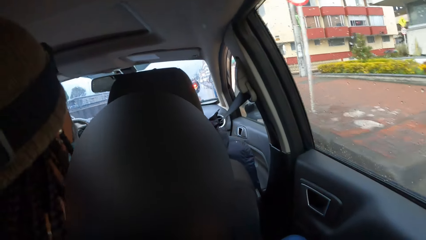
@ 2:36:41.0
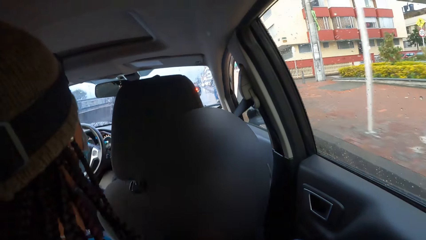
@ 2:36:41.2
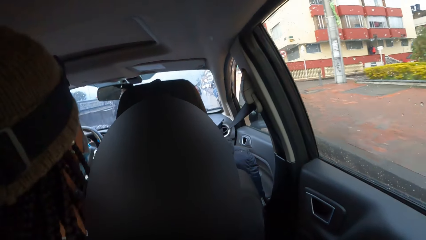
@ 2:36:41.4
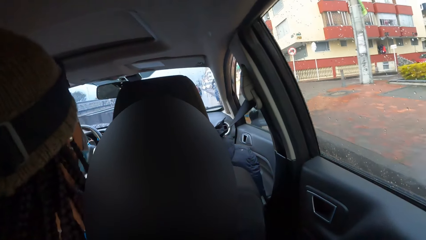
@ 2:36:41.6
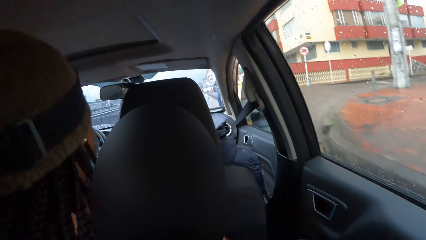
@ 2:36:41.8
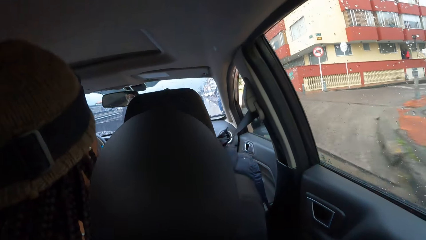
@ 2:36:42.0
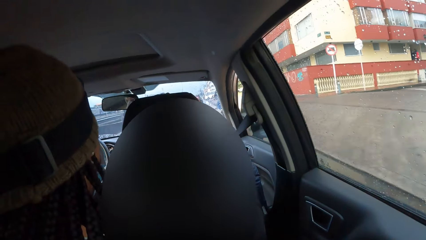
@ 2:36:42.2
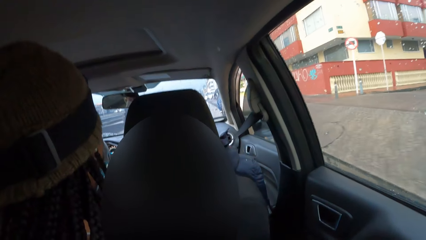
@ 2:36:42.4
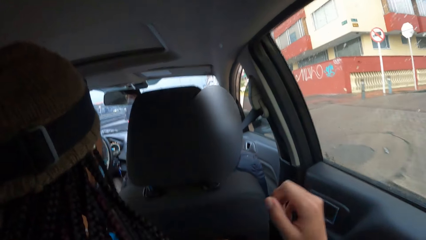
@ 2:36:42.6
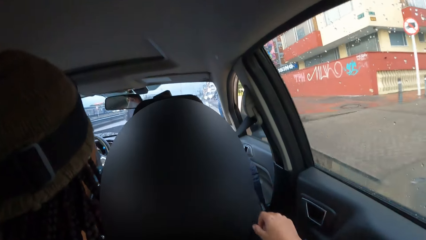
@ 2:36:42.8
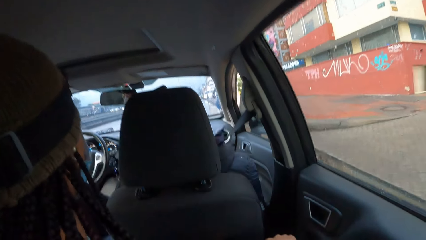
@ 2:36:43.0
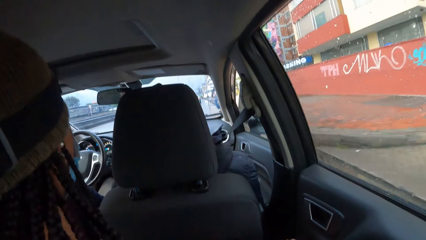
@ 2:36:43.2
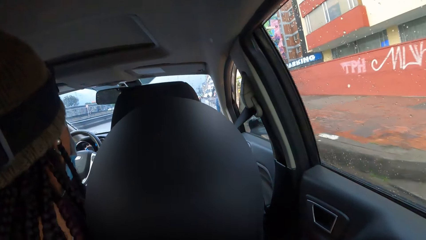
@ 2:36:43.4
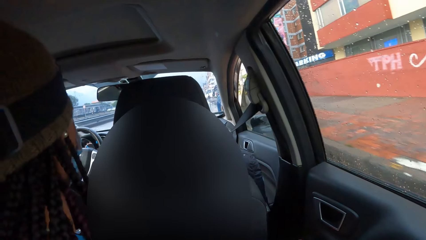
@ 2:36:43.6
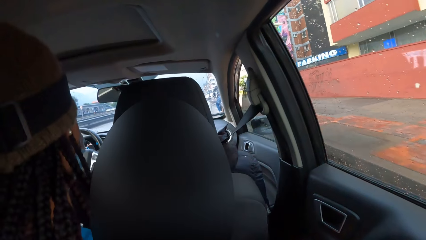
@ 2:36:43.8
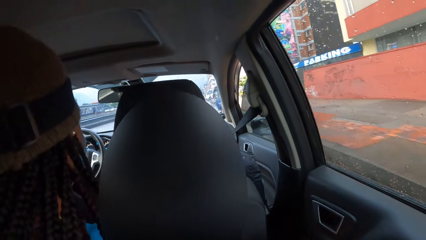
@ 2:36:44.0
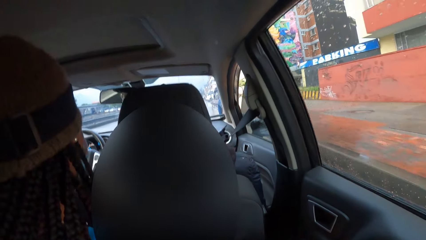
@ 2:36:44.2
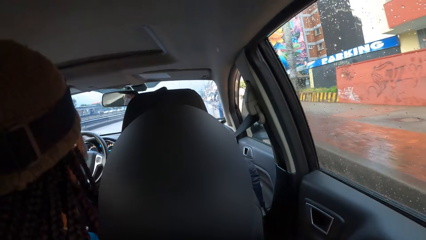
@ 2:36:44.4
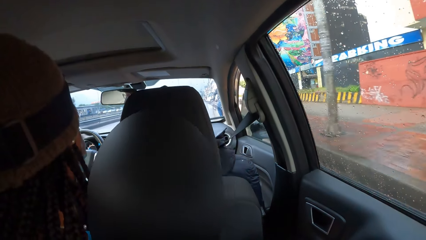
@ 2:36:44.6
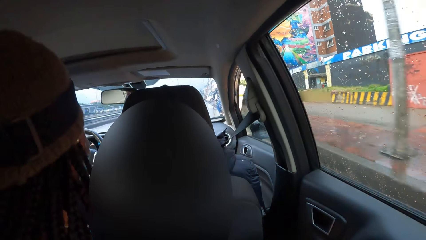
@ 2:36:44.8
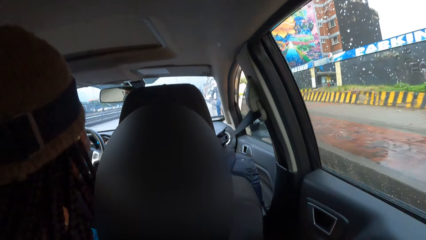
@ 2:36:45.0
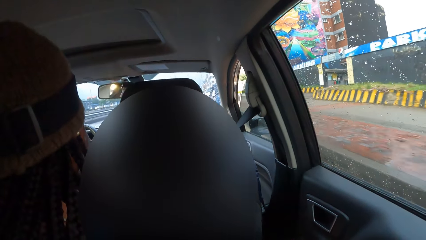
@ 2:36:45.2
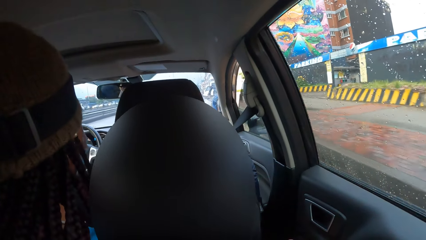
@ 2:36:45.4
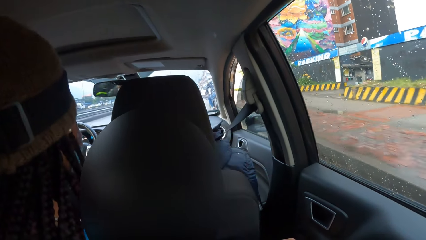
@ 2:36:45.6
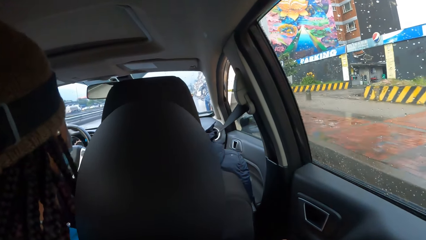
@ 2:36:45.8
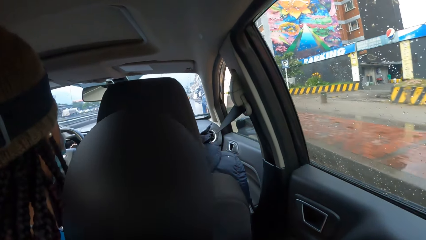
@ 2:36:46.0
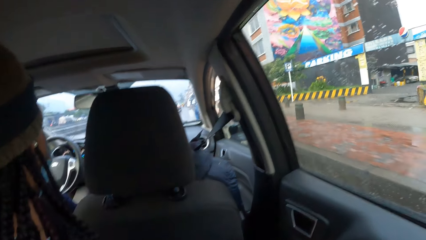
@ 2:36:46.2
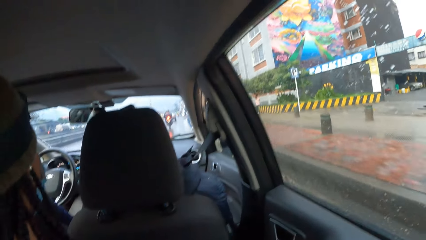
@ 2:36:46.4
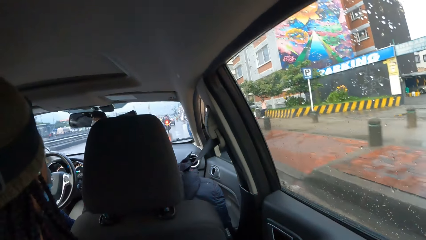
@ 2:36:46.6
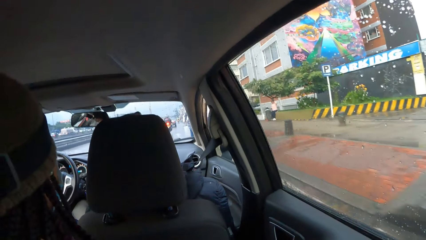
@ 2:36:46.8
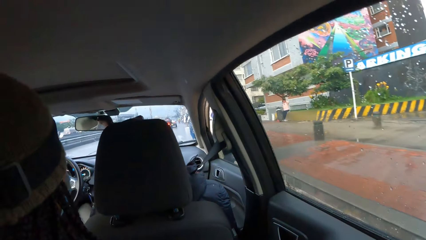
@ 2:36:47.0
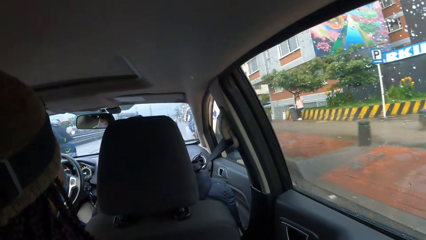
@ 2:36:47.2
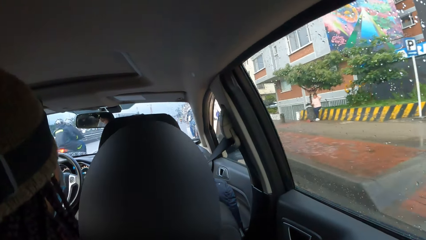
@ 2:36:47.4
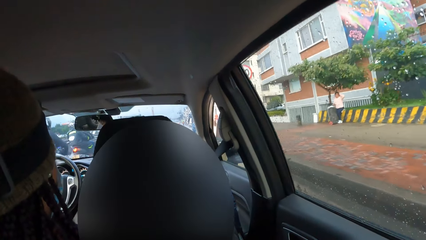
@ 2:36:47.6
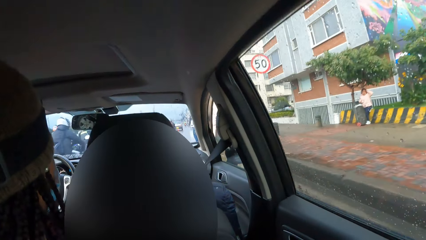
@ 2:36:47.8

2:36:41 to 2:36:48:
The camera wearer drops his hand.

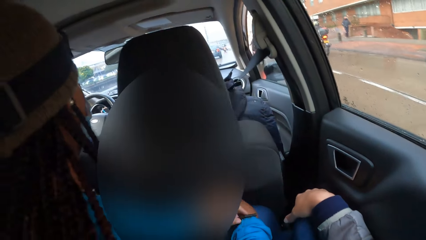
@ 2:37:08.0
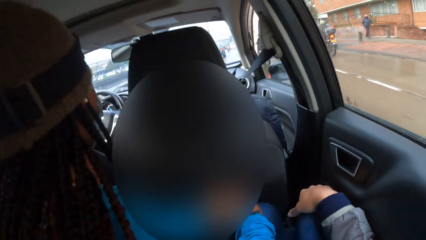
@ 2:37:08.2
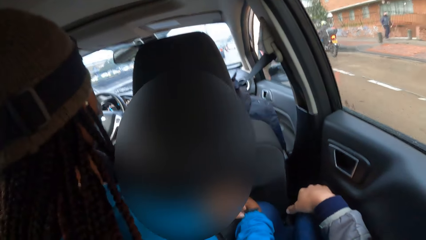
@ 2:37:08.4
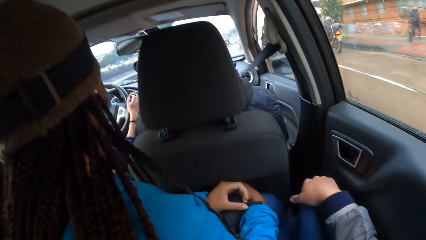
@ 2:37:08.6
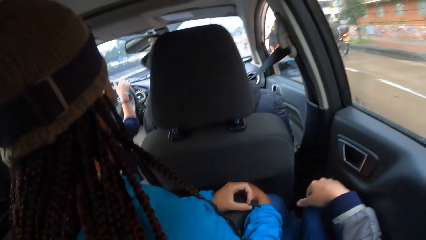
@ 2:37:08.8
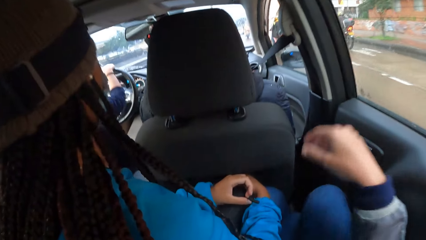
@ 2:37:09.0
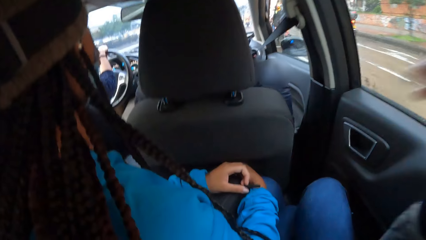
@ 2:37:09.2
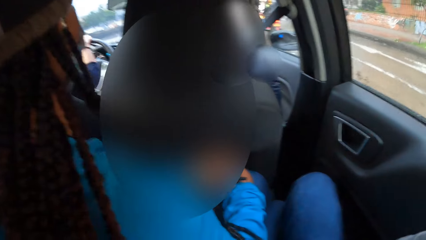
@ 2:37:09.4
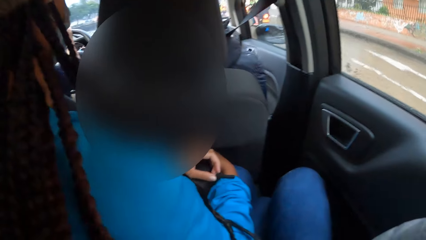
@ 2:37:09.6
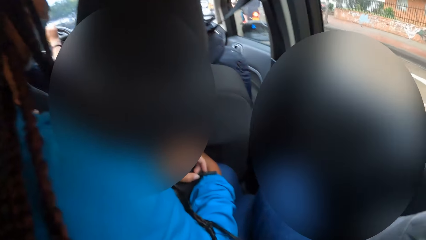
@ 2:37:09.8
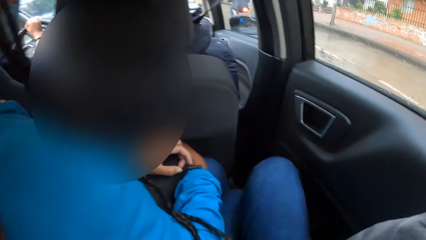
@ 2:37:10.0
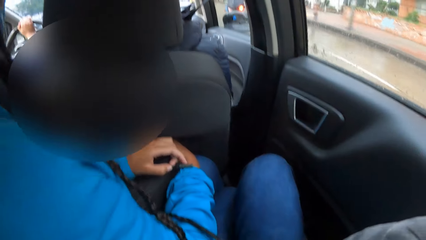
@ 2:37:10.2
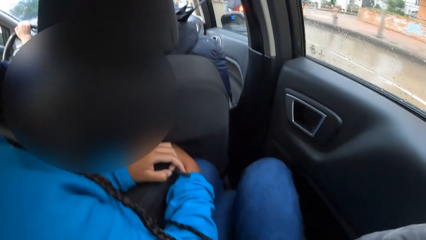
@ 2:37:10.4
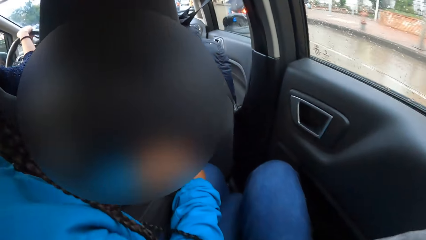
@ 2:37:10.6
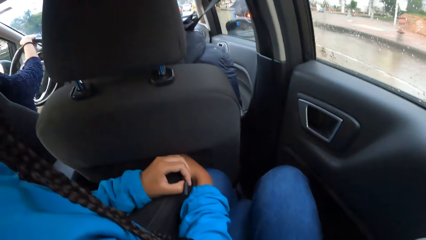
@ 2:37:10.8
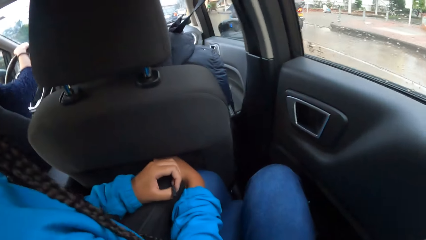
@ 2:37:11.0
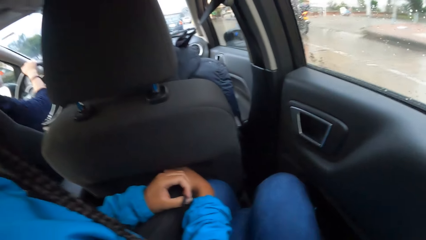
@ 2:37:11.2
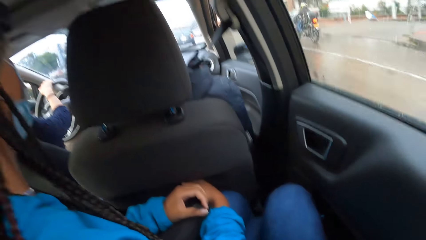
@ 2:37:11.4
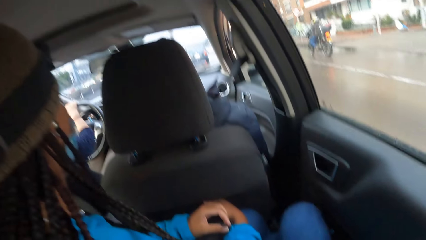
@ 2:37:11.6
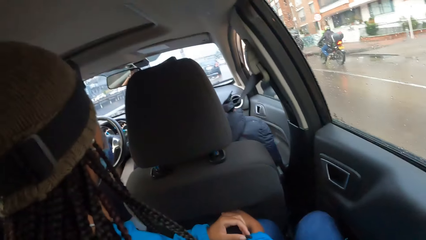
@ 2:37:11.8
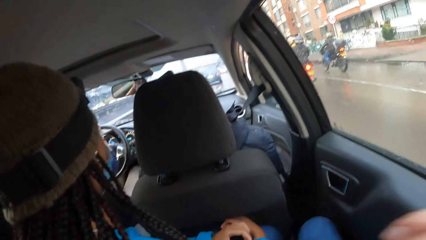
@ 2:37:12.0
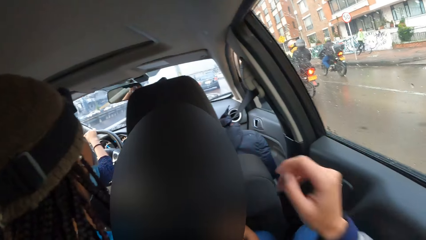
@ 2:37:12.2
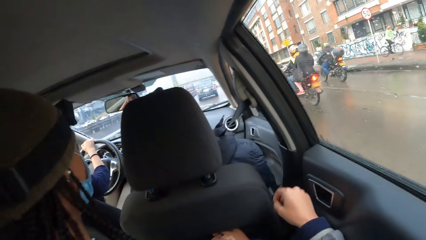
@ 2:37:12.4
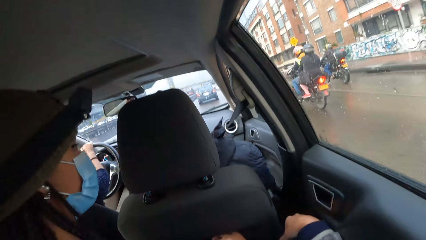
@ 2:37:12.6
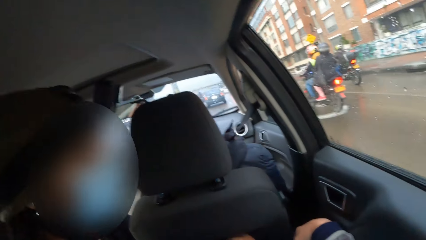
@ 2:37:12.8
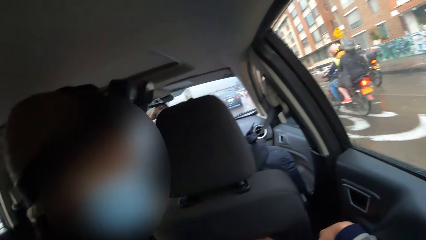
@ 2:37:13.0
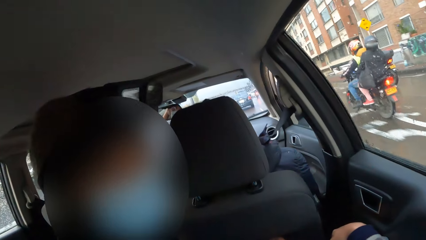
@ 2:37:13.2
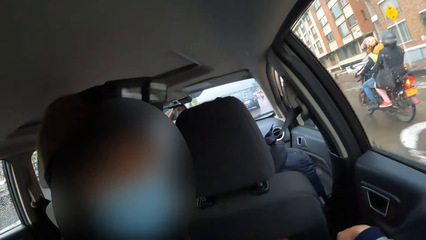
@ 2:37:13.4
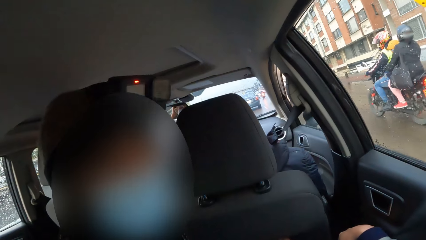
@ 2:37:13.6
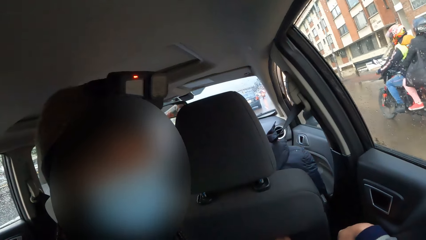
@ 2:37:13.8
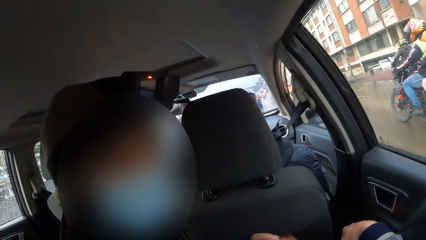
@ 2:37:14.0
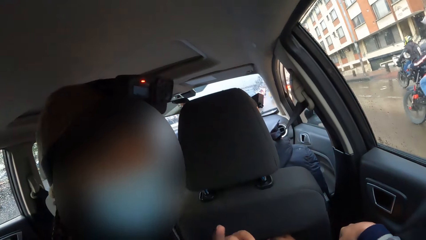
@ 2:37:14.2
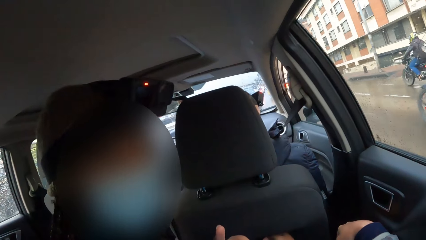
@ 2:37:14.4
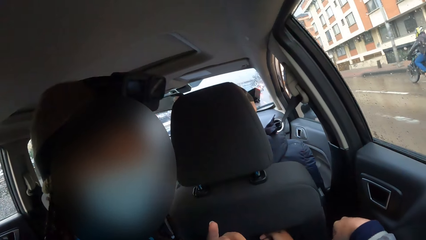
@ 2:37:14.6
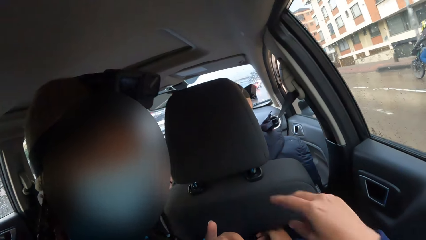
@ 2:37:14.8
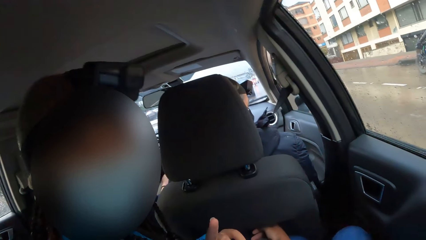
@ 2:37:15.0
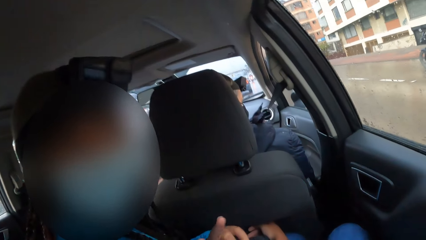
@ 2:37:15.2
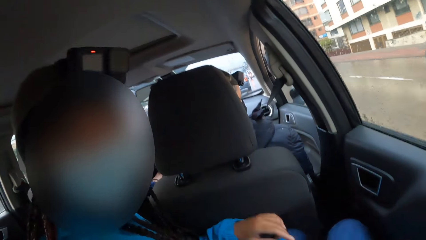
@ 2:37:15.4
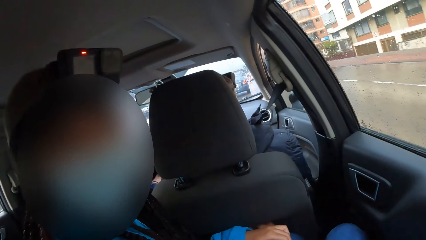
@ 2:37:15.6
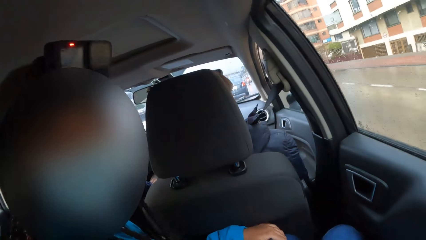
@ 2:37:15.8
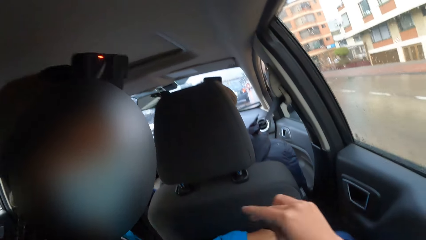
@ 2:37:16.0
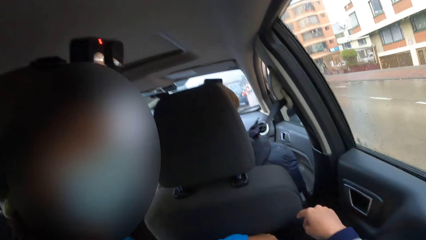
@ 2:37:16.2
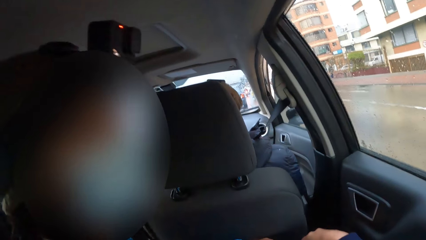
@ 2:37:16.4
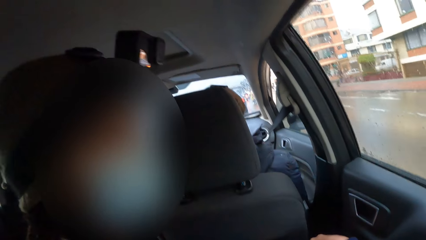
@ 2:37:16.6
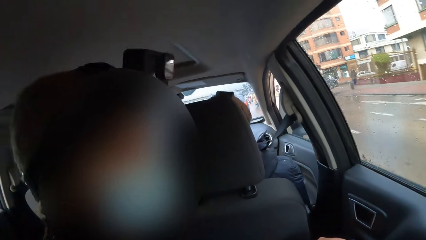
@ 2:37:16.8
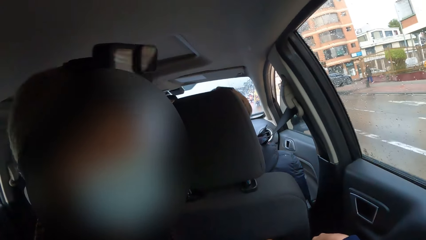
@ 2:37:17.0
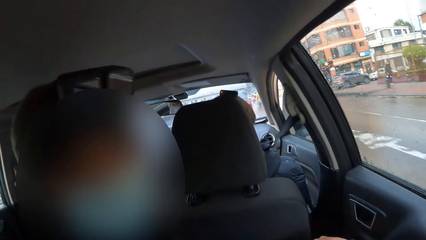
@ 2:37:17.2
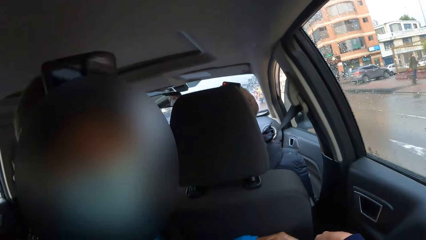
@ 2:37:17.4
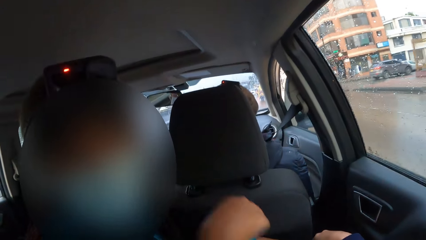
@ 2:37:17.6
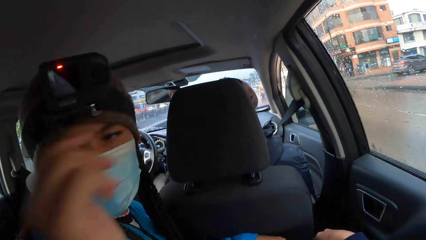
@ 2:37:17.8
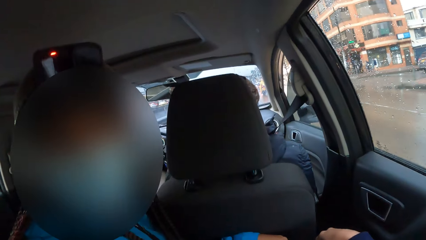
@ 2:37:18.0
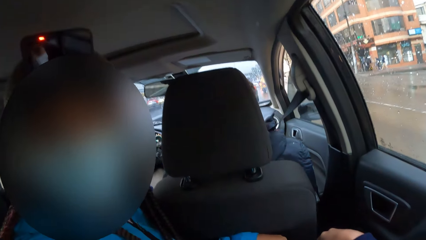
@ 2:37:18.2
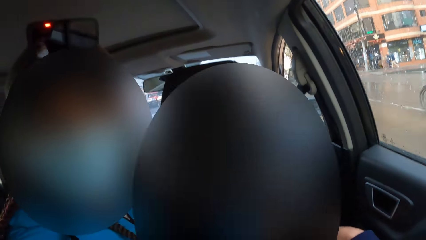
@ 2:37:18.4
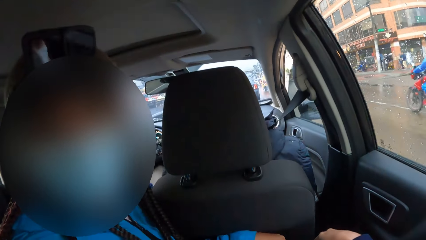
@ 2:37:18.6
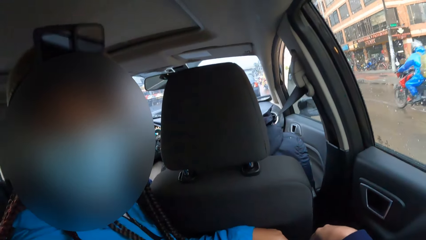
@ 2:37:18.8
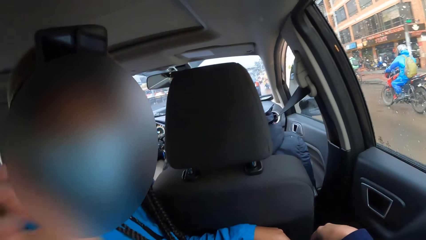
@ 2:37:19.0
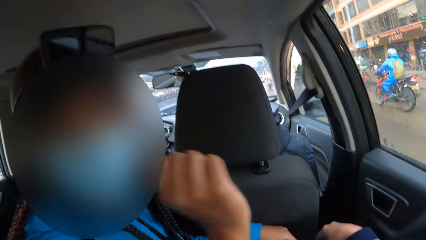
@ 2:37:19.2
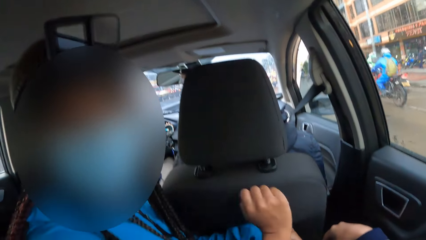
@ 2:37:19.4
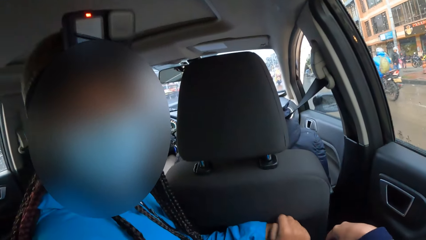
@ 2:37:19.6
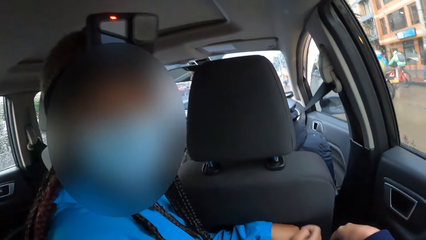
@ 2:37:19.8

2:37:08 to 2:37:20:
The camera wearer raises his hand. He drops his hand. He raises his hand. He drops his hand.
